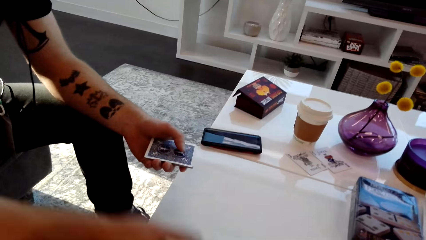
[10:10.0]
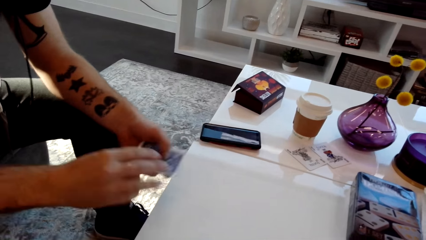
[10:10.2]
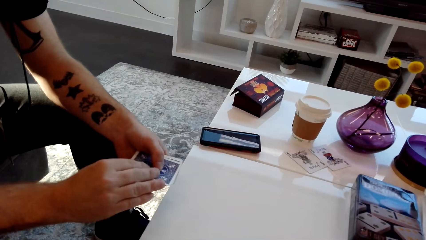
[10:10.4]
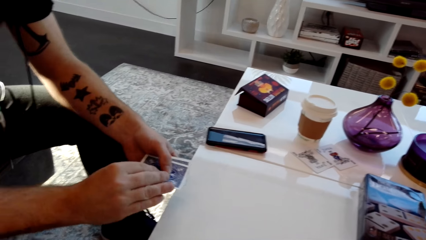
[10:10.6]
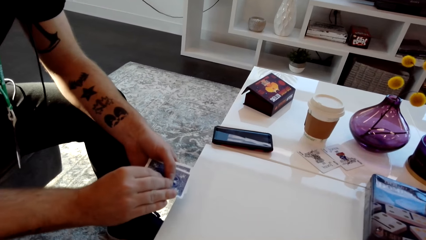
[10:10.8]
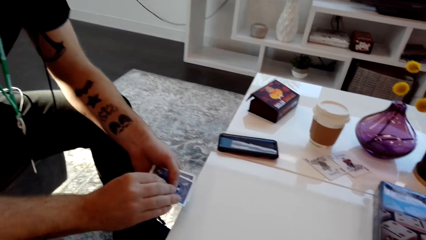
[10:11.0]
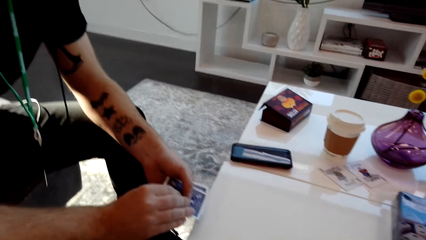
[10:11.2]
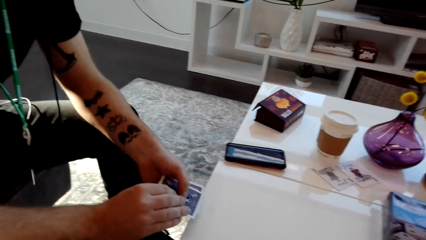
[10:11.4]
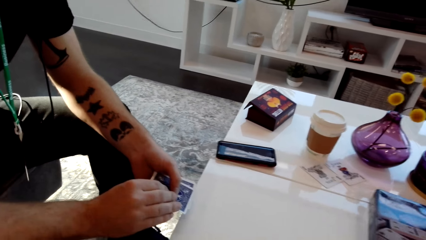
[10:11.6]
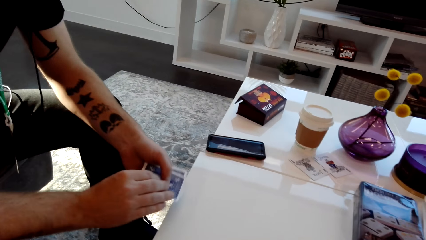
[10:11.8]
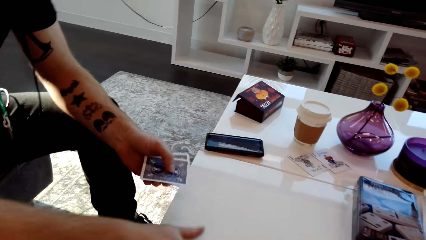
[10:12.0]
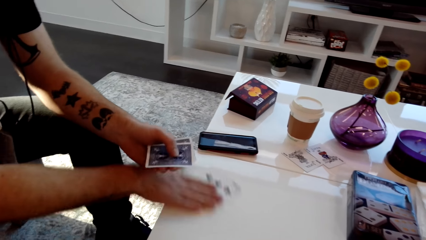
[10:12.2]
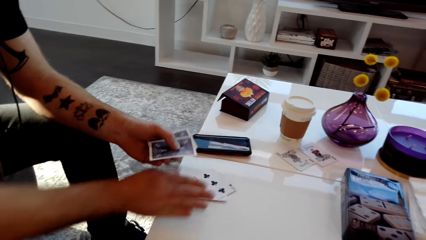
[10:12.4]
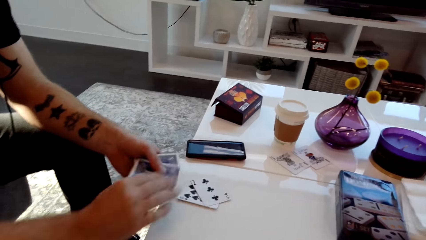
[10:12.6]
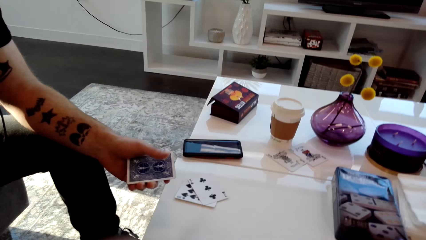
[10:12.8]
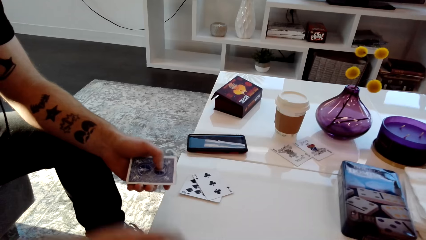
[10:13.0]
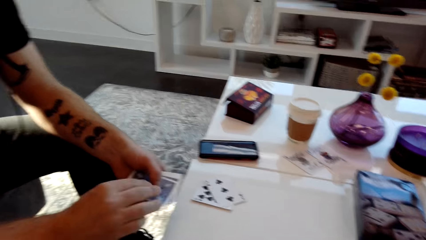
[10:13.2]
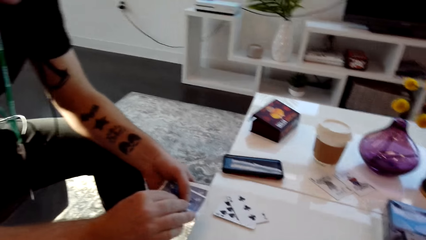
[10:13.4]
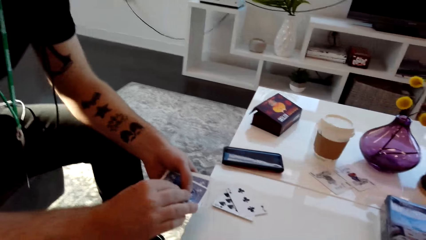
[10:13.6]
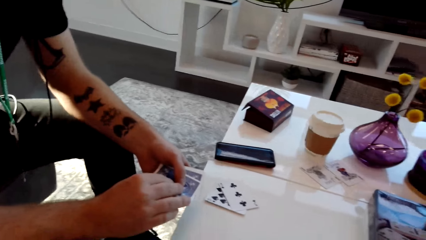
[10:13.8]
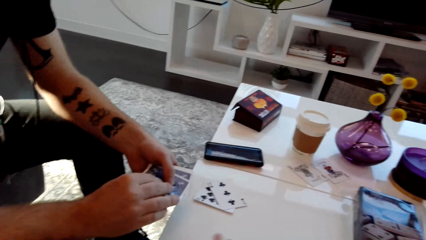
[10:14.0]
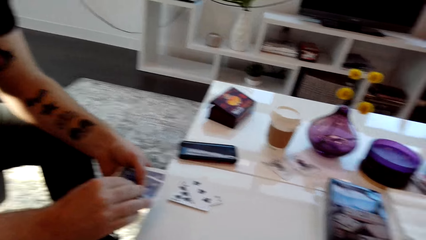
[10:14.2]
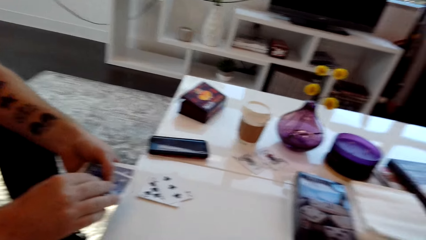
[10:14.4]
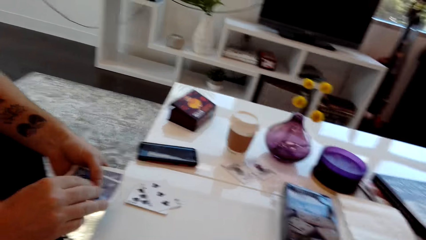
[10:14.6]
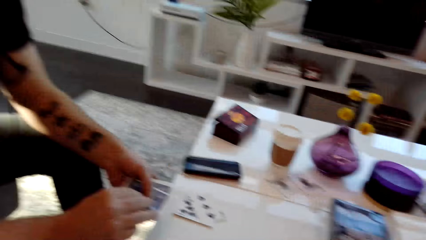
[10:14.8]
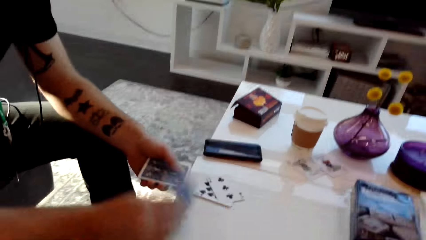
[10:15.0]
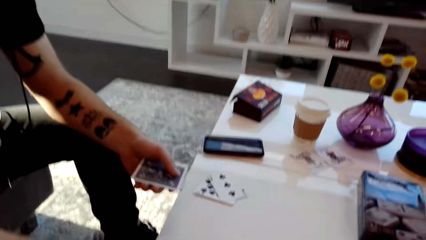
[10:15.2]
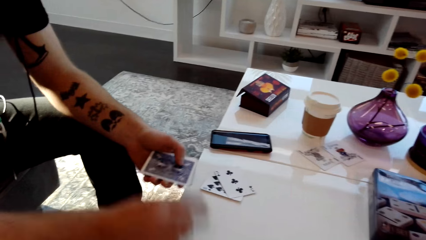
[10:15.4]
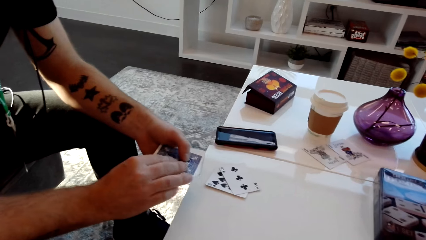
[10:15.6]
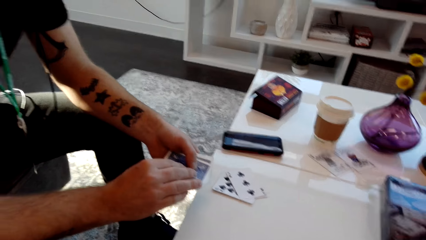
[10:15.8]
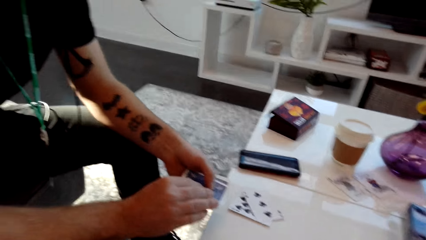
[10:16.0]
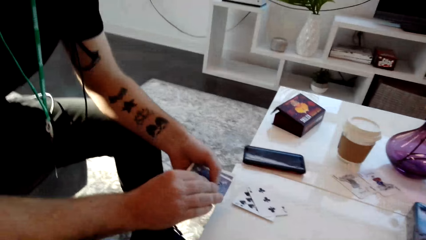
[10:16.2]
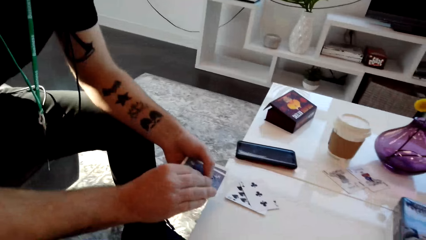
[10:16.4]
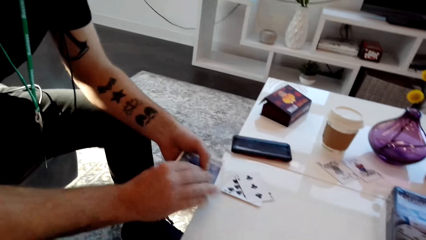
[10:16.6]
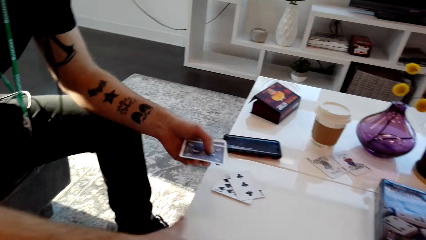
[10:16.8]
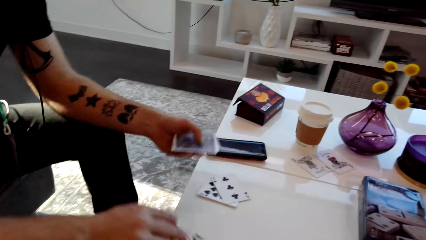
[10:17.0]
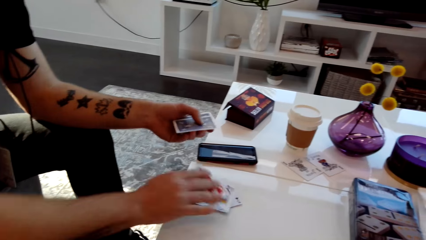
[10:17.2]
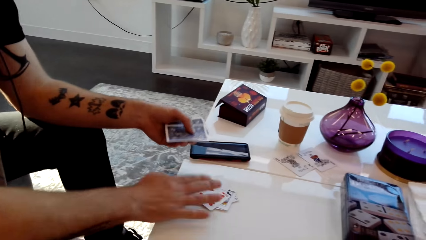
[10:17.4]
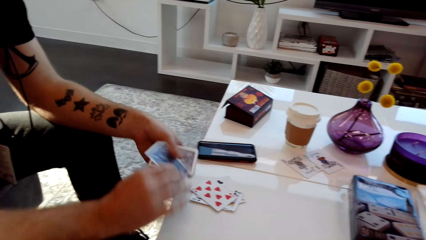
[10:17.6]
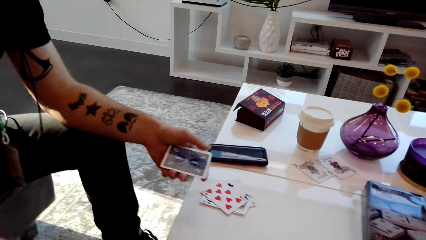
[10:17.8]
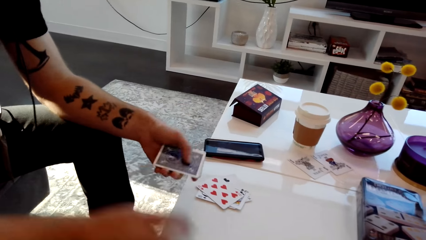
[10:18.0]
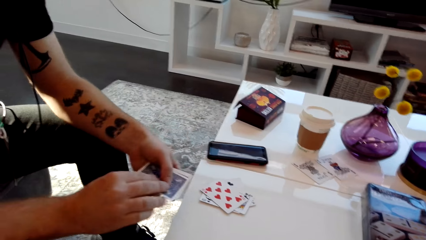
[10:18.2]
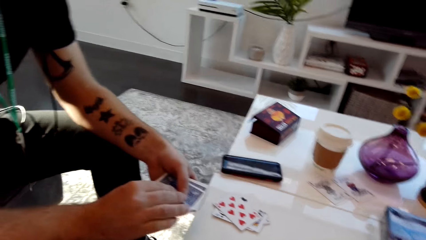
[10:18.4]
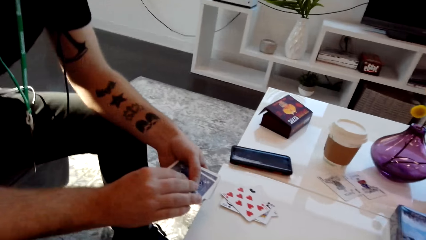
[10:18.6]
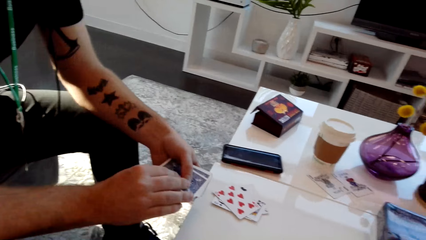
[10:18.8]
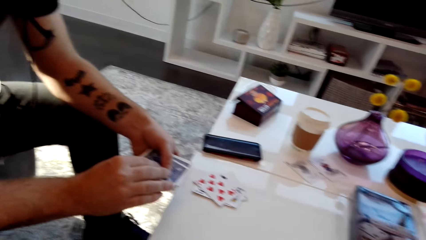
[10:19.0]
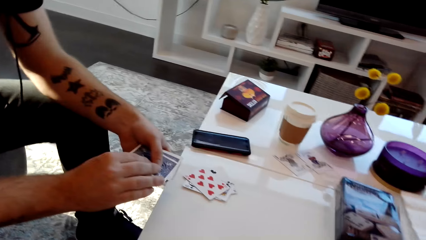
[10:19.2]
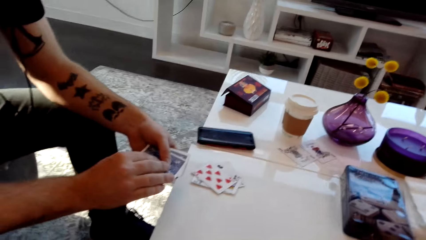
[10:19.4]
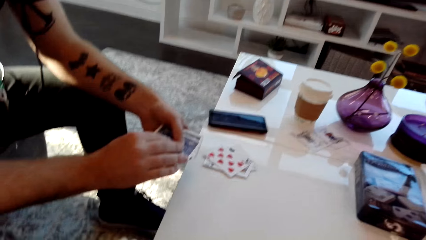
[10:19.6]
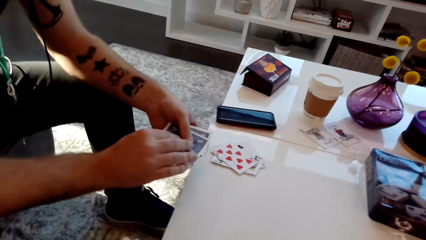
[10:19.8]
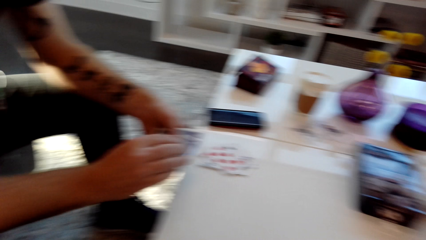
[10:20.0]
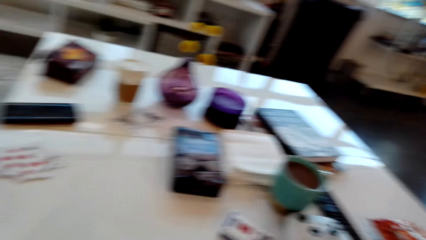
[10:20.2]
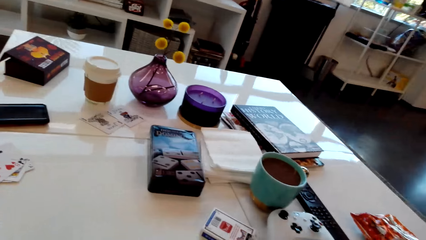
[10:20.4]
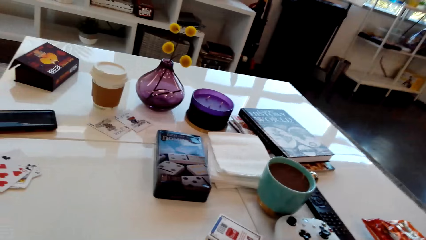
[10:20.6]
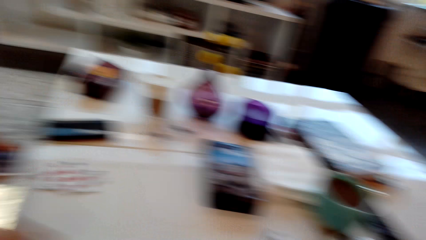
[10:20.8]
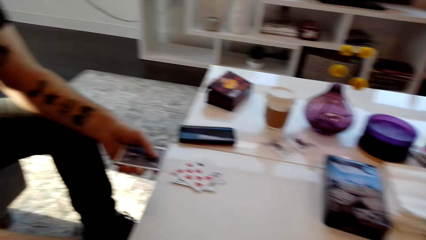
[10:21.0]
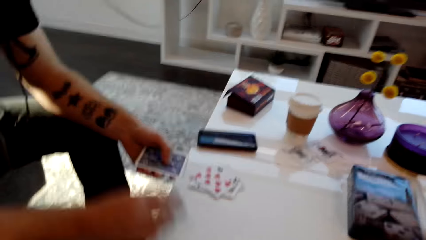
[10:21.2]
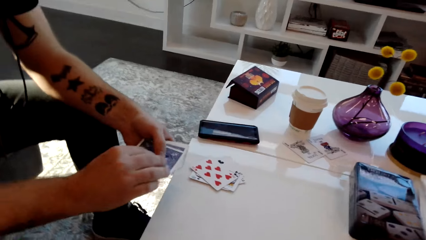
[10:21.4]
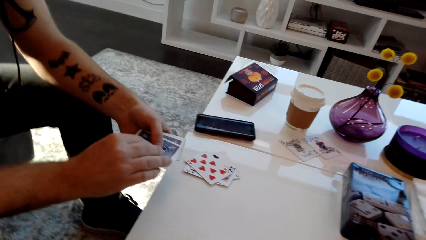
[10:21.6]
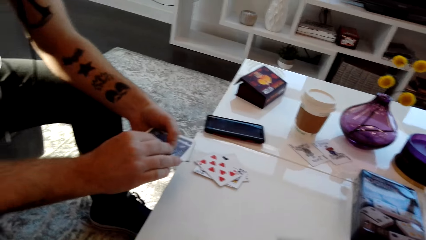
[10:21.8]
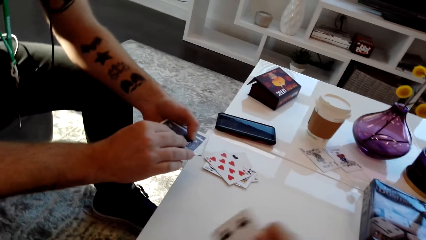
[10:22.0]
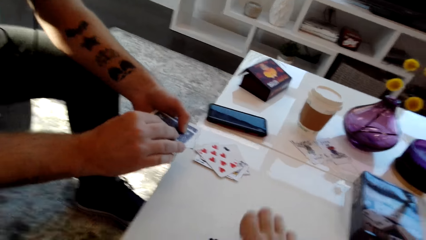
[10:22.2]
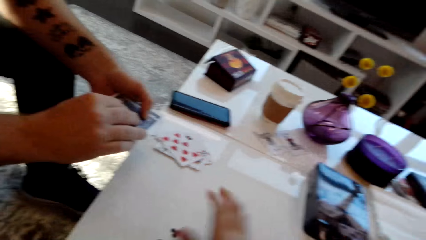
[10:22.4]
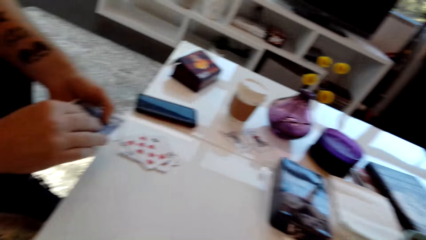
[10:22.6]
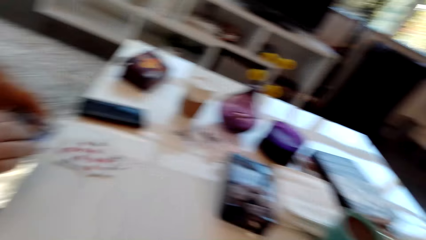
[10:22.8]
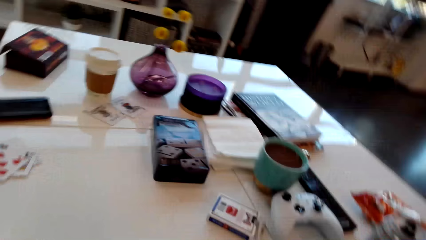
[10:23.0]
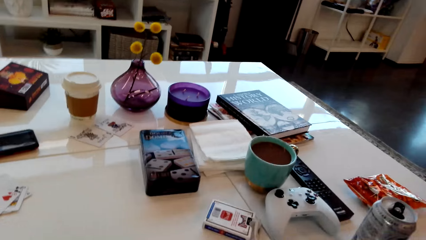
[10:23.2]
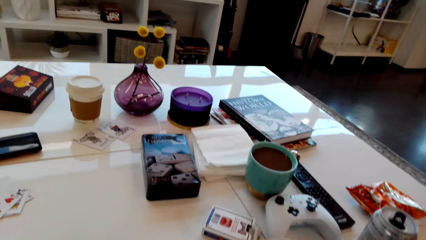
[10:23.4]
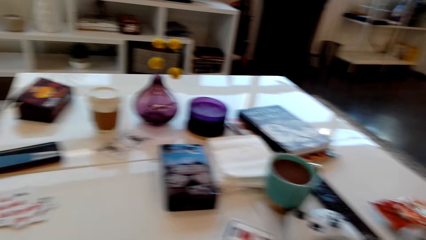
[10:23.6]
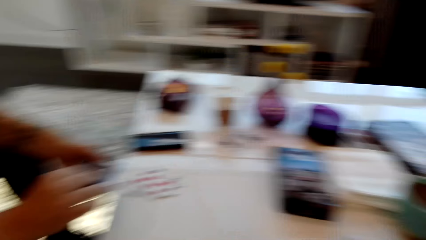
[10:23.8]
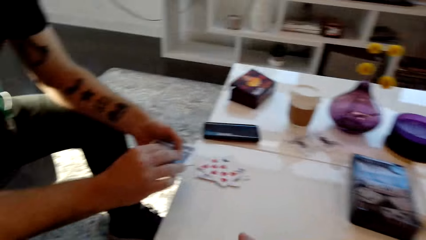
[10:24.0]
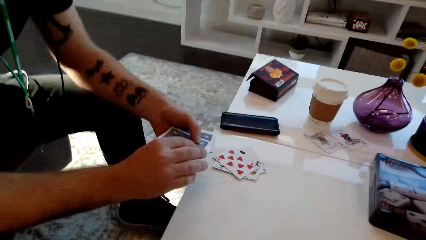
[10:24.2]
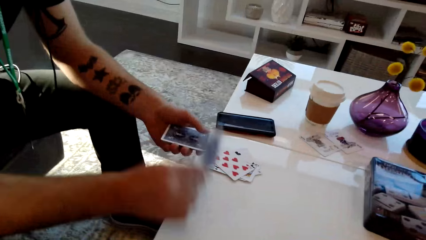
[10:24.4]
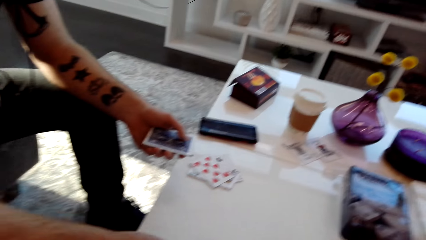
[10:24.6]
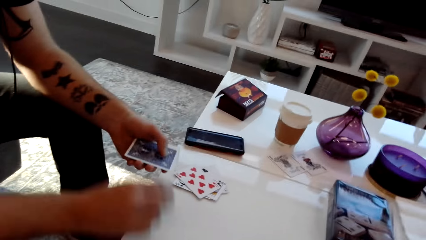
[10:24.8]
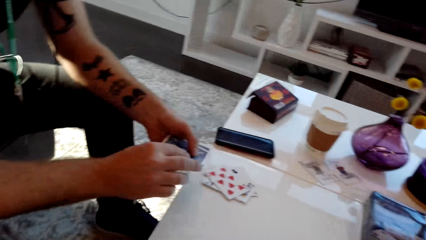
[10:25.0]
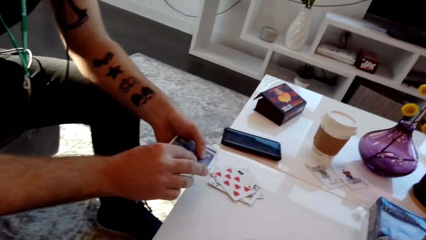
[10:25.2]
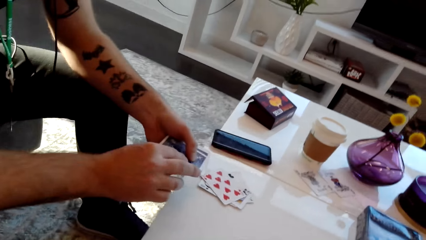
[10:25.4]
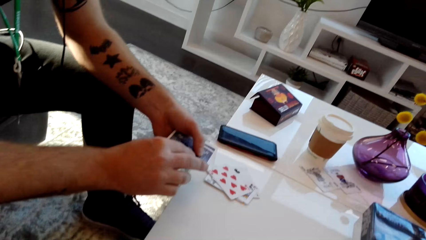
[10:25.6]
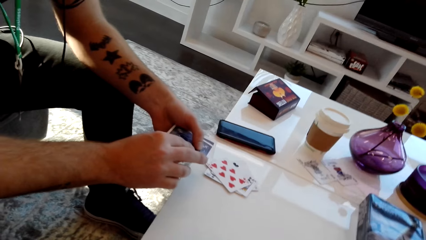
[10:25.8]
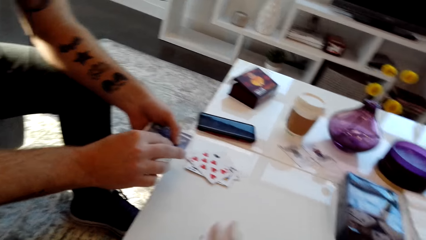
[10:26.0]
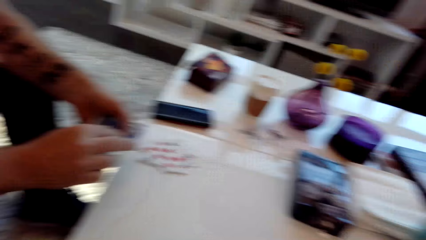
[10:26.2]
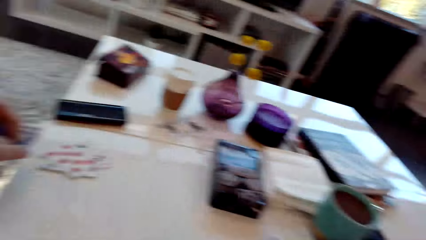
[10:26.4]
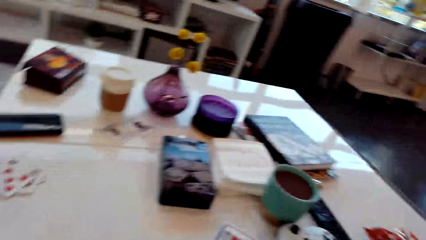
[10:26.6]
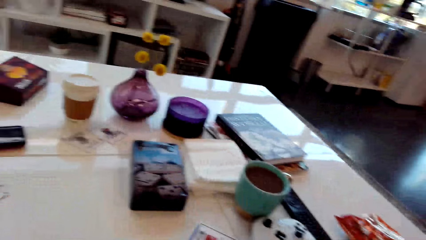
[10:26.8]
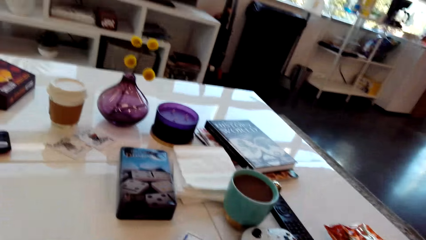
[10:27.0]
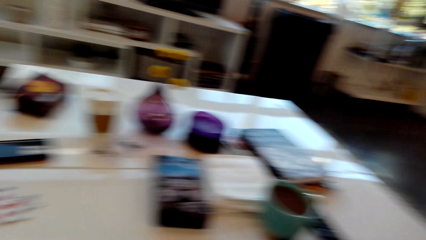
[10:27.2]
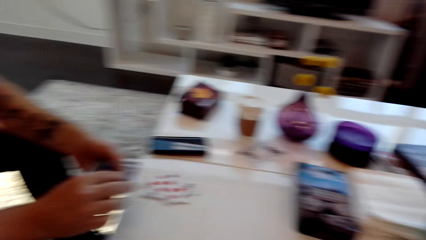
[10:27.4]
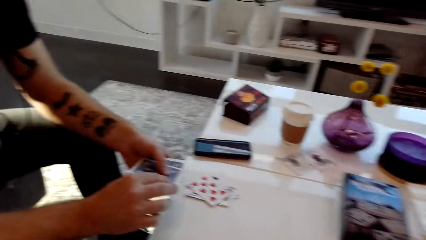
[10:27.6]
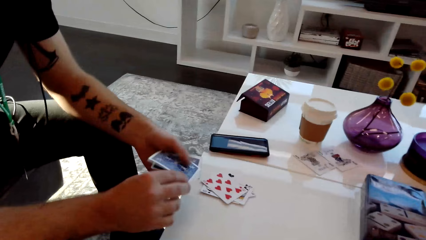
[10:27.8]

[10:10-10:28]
A man places the playing card on the table. He moves the playing cards on the table. He puts the card on the table. He places the playing card on the table. He picks up the playing card on the table. He moves the cards. He places the playing card on other cards. The camera wearer picks up the cards on the table. The man places the playing card on the table. The camera wearer picks up the cards.
